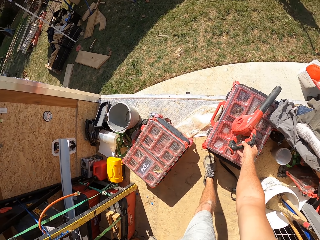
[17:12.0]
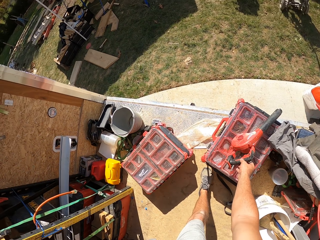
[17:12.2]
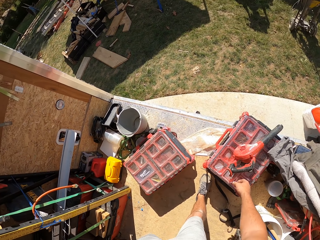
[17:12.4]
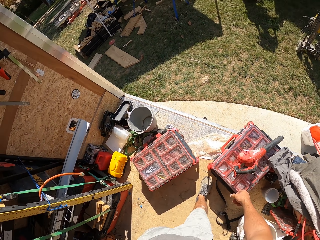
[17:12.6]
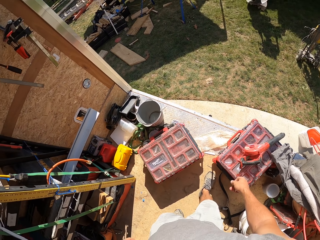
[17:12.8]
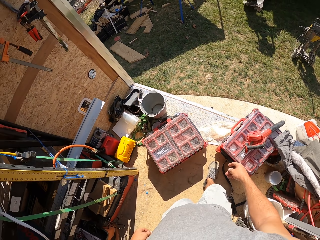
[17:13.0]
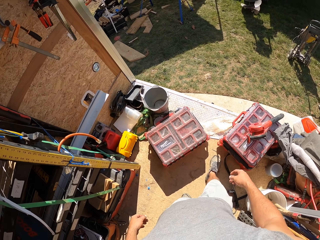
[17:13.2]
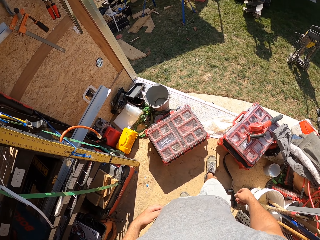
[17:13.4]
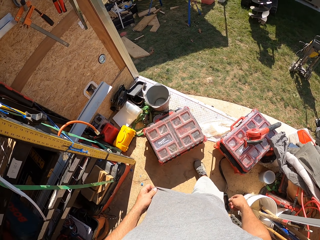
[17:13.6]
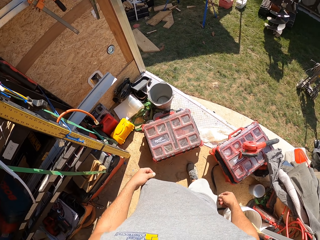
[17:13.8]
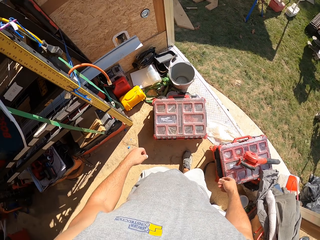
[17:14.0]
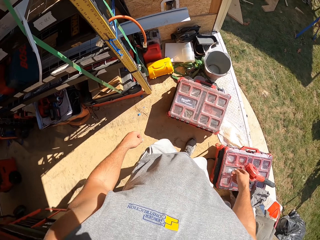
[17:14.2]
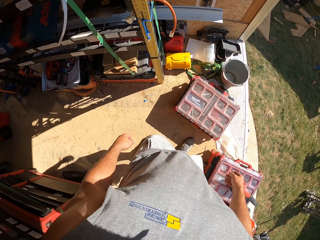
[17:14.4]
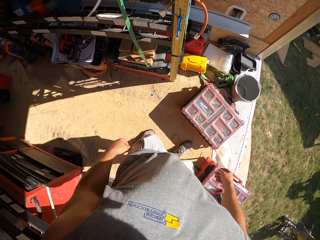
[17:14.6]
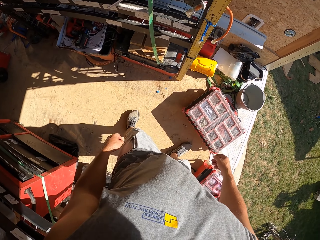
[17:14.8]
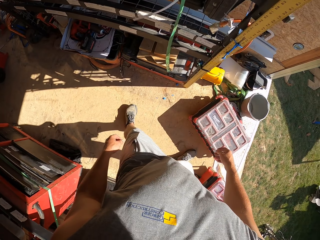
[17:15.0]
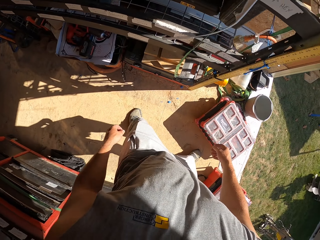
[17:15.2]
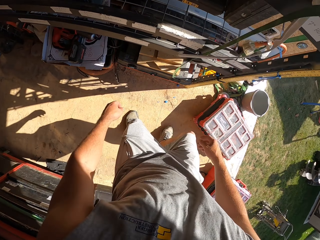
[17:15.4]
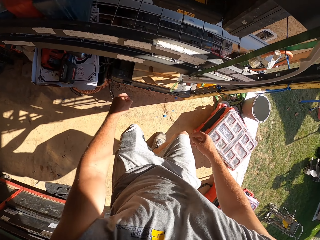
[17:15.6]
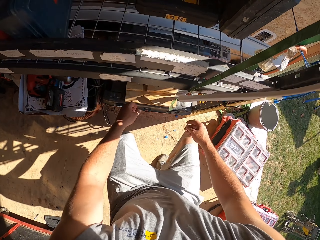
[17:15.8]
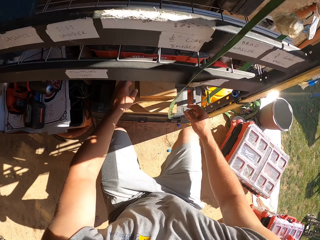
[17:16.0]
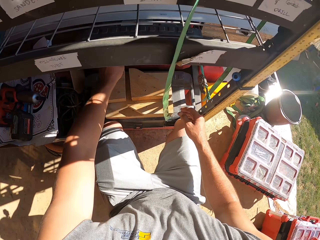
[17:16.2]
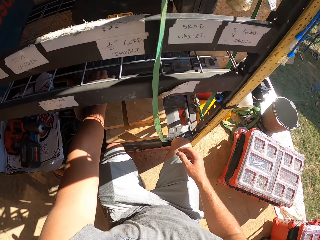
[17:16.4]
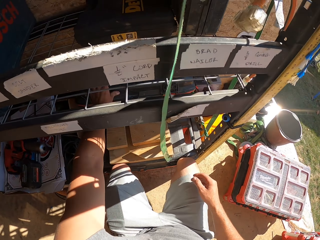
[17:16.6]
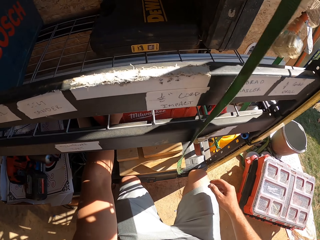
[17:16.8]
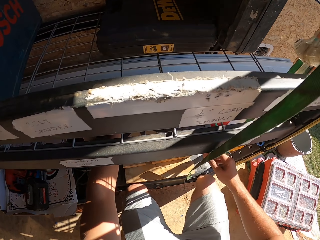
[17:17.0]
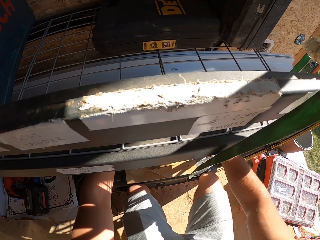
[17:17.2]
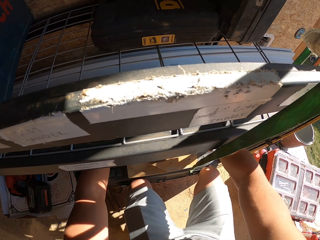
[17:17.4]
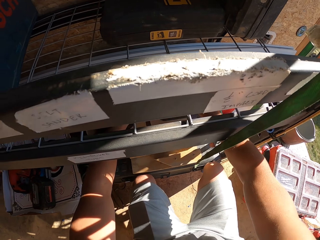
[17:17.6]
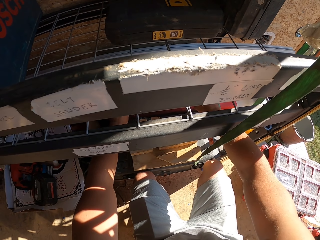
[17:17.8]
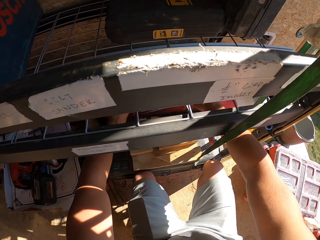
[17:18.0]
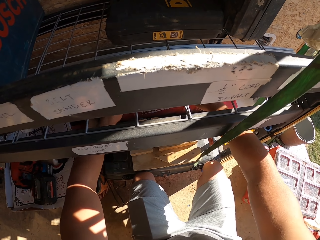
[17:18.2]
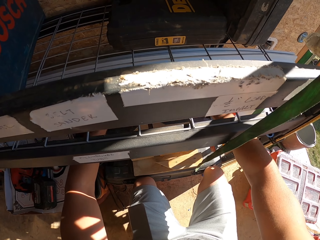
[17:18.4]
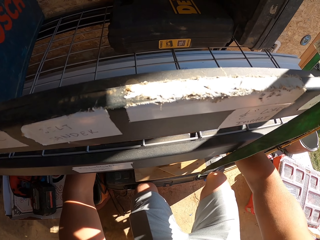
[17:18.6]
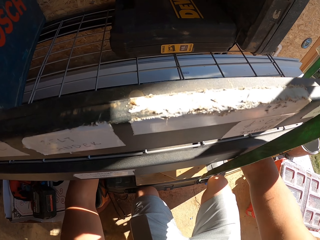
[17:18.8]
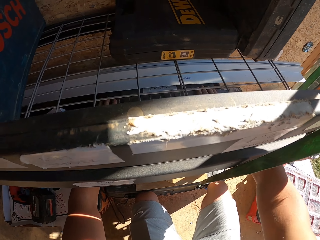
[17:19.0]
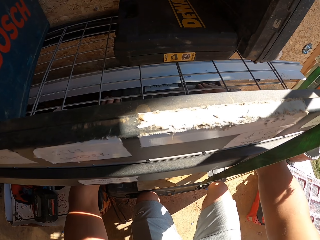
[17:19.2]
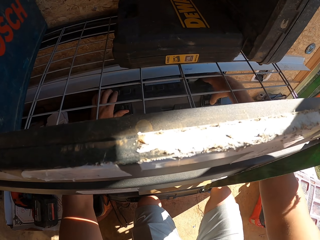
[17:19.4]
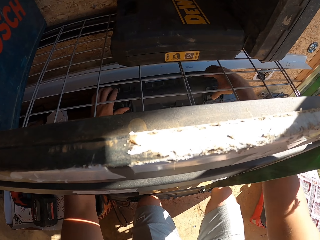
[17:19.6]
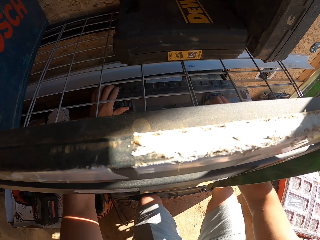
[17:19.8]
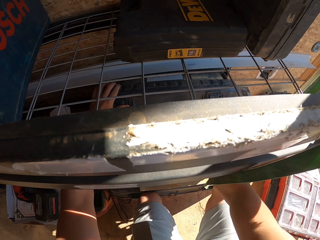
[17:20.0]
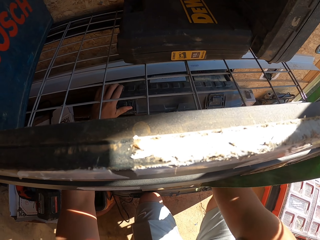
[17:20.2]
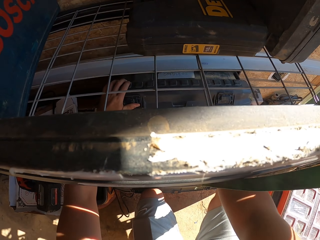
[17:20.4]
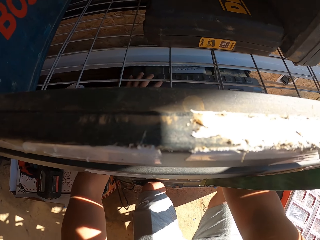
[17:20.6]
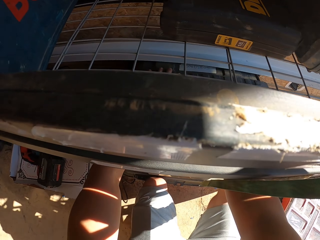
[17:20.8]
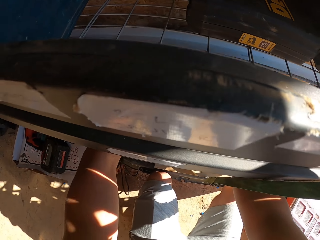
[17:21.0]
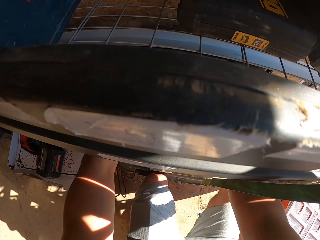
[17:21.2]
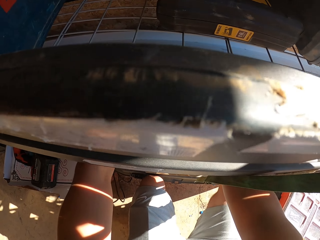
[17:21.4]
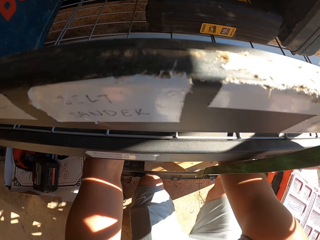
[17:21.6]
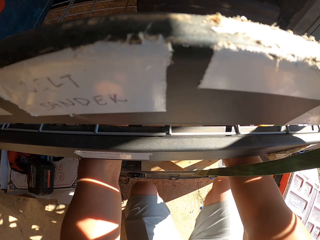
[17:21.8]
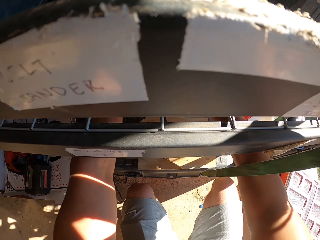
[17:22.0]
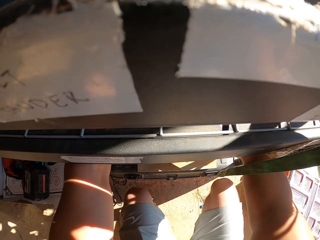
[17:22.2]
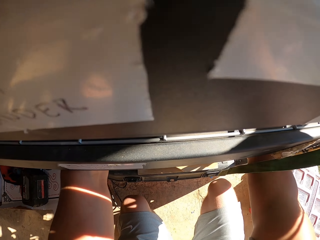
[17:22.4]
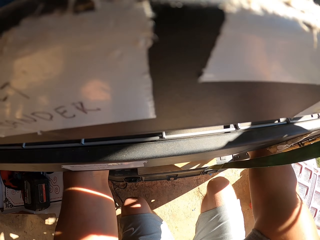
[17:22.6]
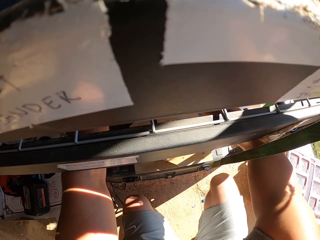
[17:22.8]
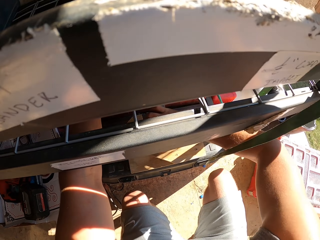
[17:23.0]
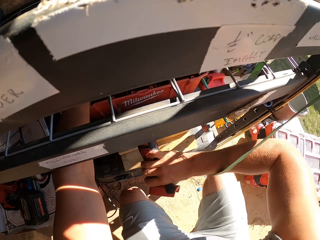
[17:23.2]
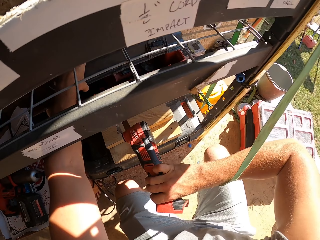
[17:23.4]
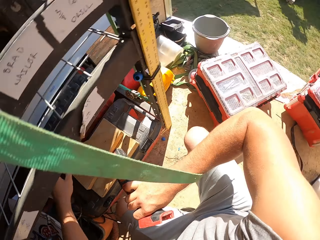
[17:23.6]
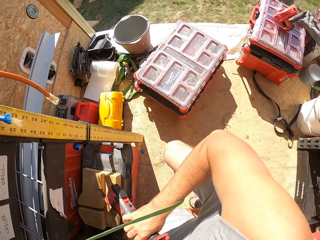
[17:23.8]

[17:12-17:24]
The camera wearer places a dust blower on the tool box with the right hand. They adjust their t-shirt with the left hand. They touch the clothes with the left hand. They turn around in a van. They move a bit. They open the tool box. They do something with both hands. They remove a power hand saw from the tool box.

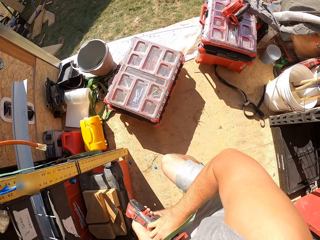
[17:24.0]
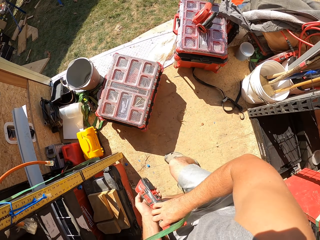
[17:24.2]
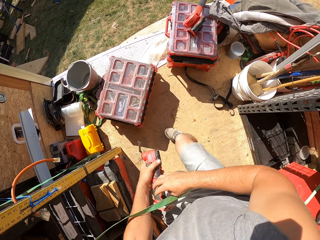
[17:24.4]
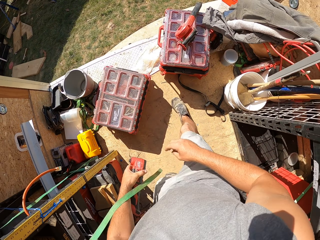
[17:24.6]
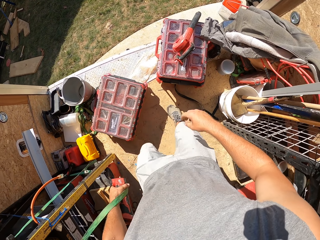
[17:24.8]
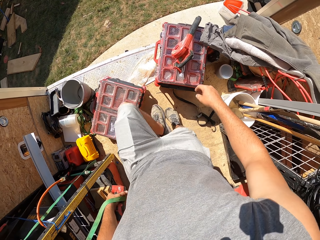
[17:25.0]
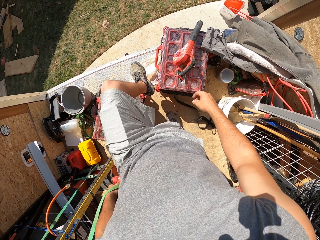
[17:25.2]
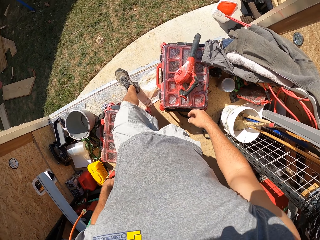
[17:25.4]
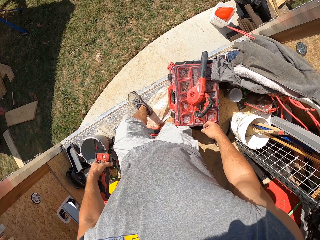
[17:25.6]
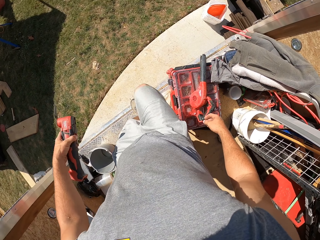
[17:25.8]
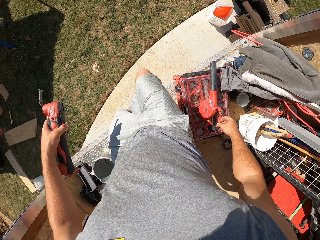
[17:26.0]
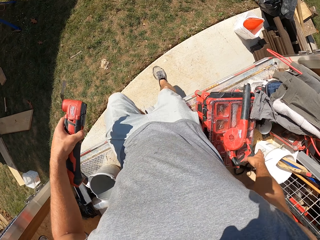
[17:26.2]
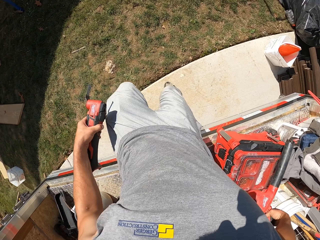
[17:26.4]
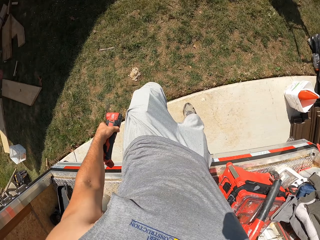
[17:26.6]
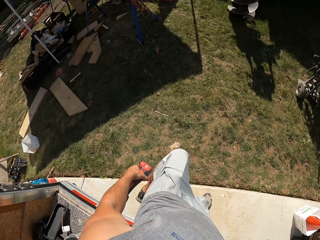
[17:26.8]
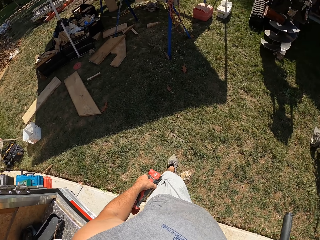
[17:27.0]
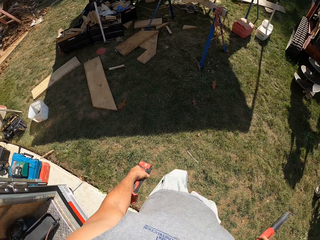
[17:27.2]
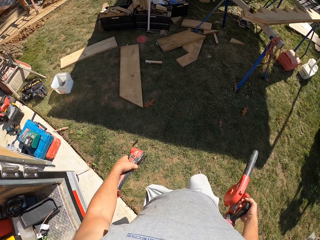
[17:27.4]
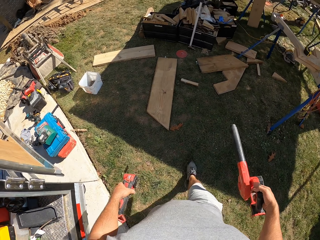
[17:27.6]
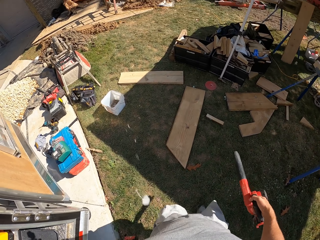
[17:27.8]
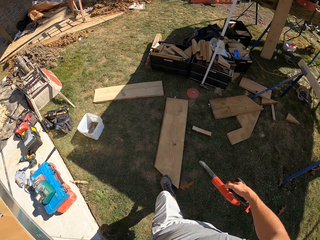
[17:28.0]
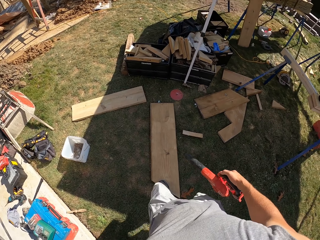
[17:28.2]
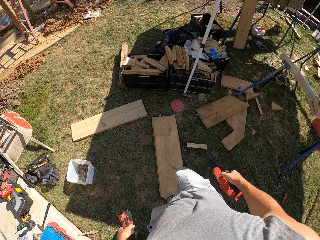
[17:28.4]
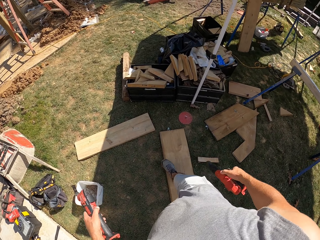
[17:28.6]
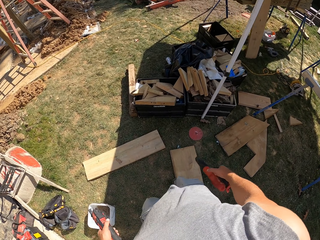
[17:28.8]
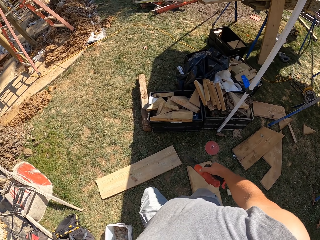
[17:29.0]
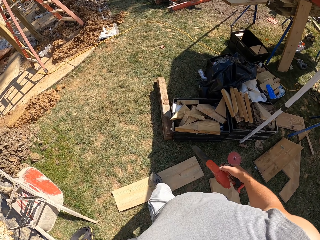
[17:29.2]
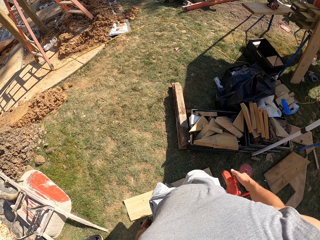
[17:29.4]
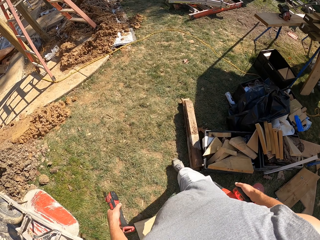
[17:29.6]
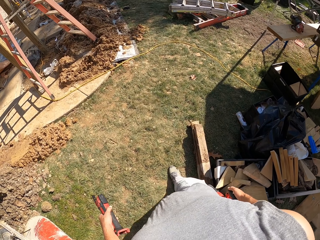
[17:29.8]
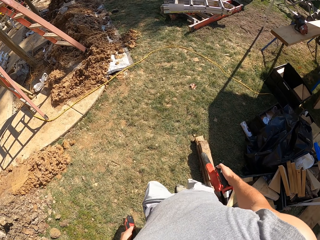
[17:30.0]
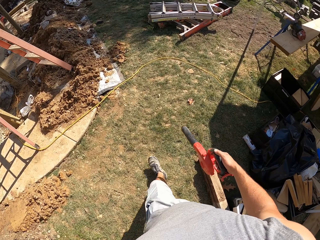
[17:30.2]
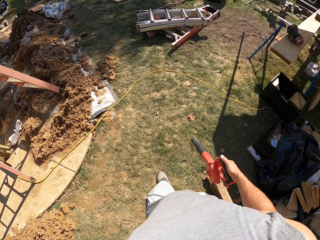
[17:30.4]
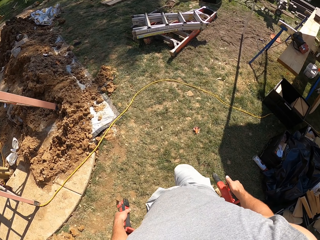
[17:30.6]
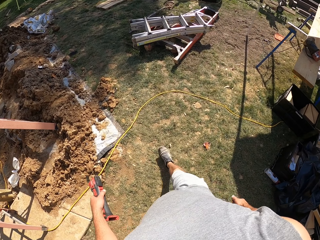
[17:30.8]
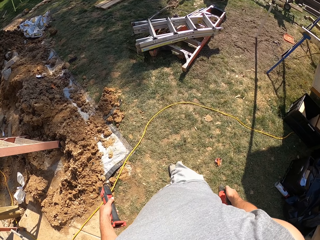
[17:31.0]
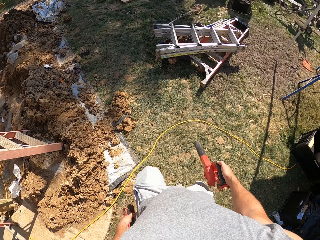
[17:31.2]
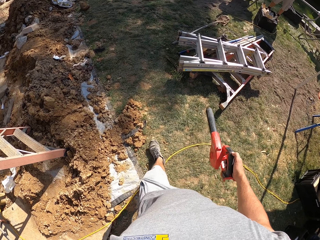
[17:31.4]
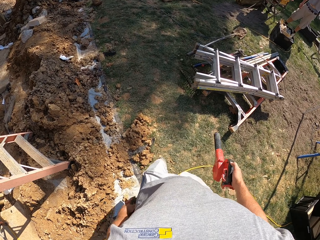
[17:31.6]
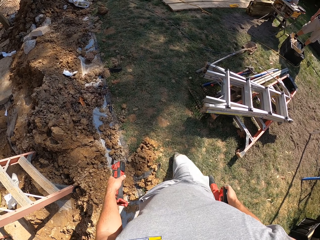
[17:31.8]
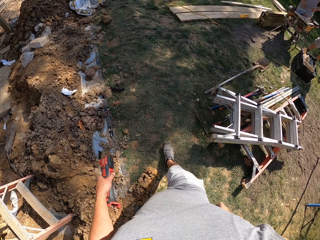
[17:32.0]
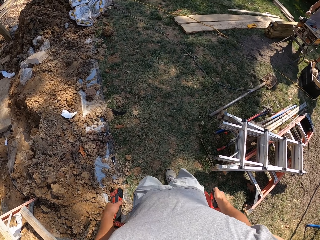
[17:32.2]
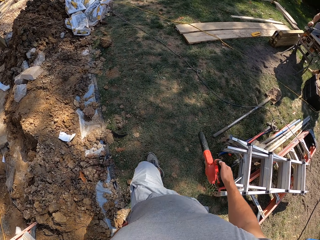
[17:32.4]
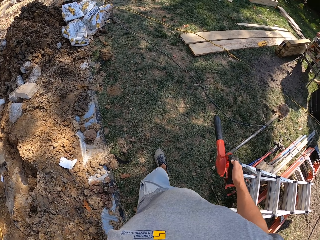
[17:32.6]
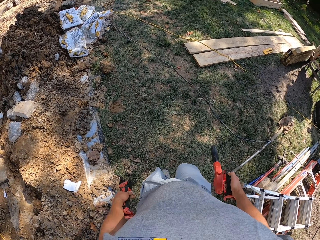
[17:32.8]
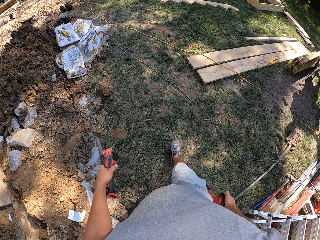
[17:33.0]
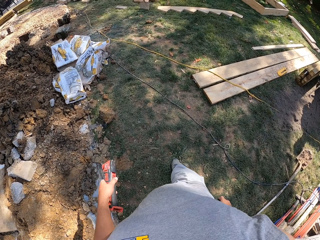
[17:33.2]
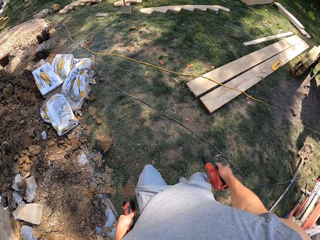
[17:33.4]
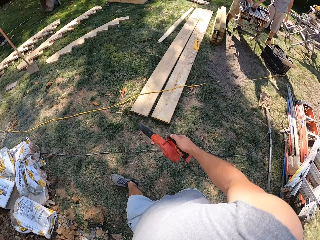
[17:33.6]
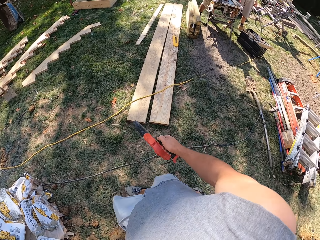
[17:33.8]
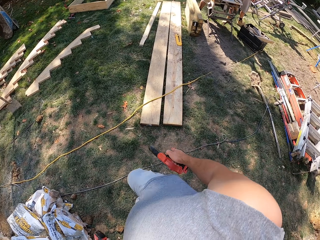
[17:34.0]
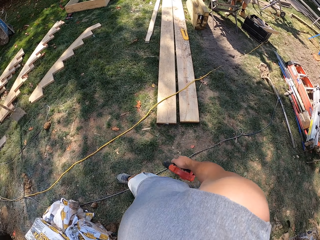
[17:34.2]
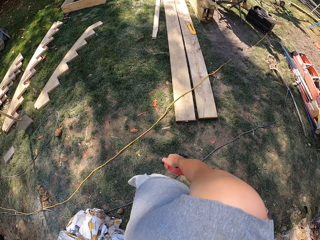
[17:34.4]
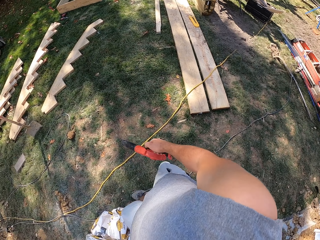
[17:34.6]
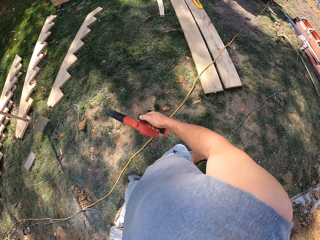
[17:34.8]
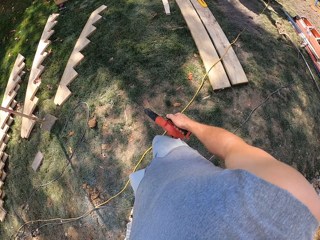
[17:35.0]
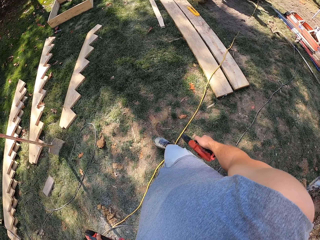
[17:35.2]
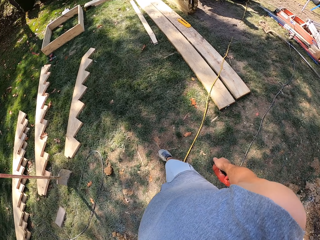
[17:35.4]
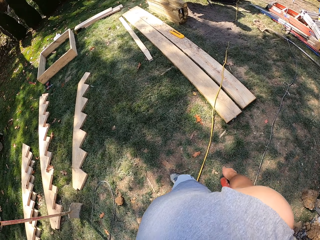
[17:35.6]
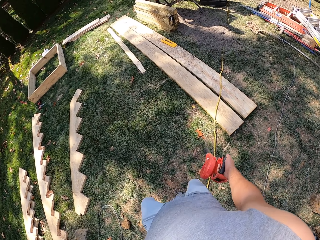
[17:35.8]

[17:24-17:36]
The camera wearer picks up something with the right hand. They walk around the room. They jump out of a van and walk around an open field.
